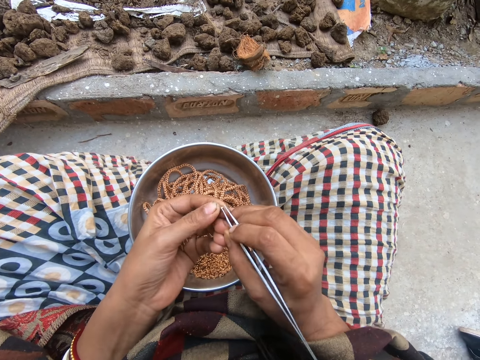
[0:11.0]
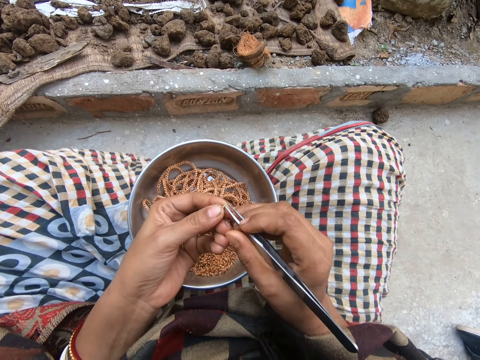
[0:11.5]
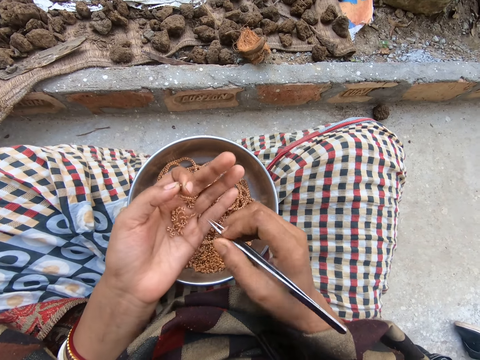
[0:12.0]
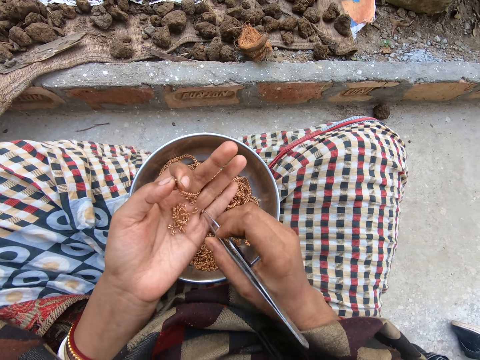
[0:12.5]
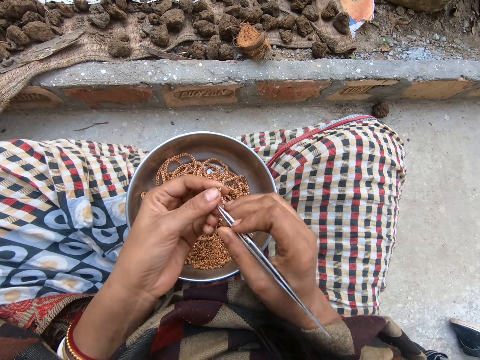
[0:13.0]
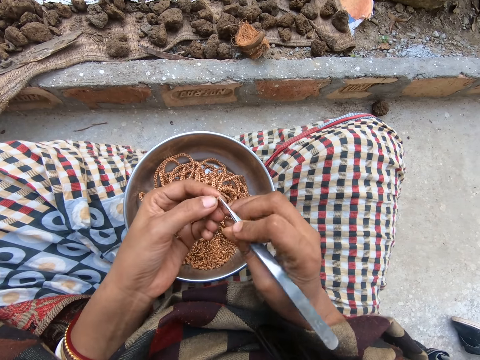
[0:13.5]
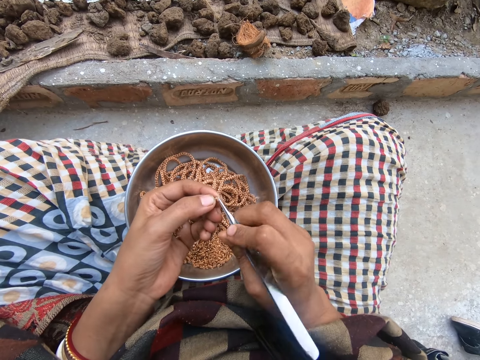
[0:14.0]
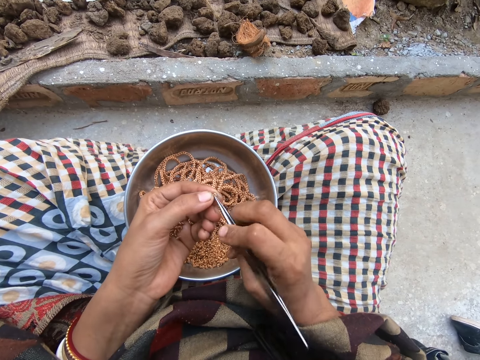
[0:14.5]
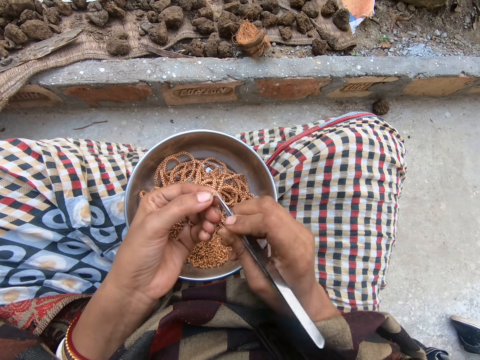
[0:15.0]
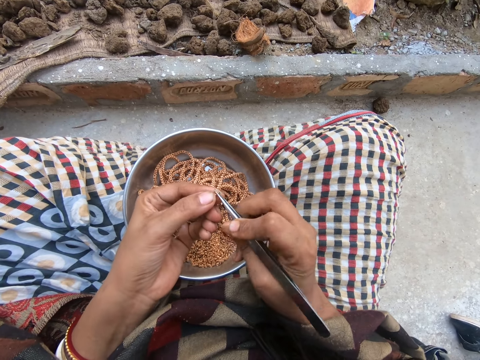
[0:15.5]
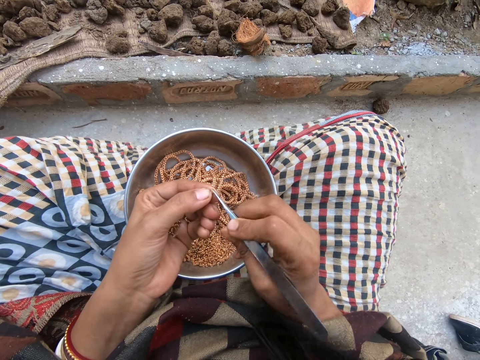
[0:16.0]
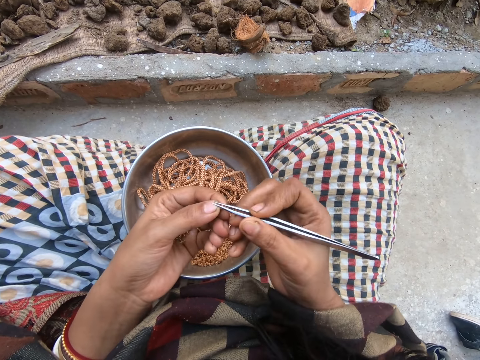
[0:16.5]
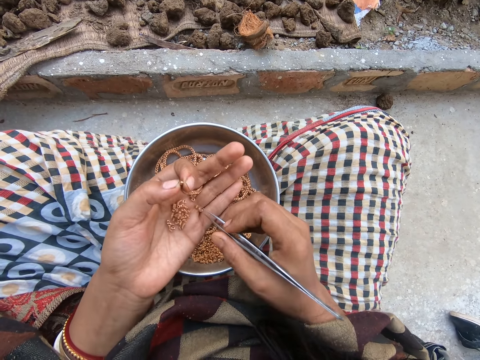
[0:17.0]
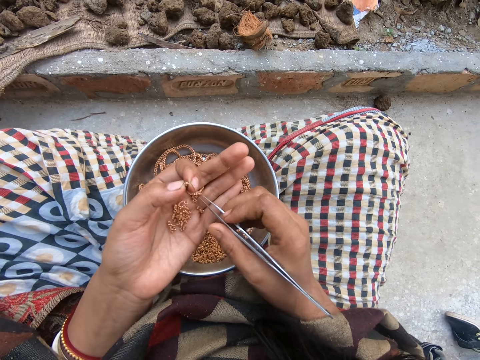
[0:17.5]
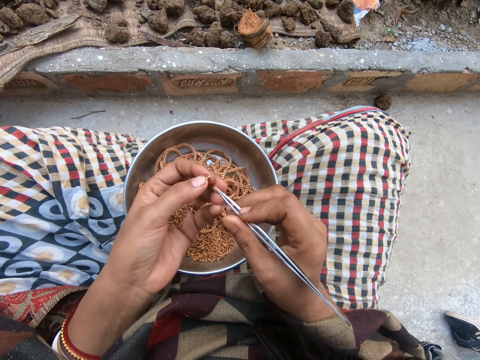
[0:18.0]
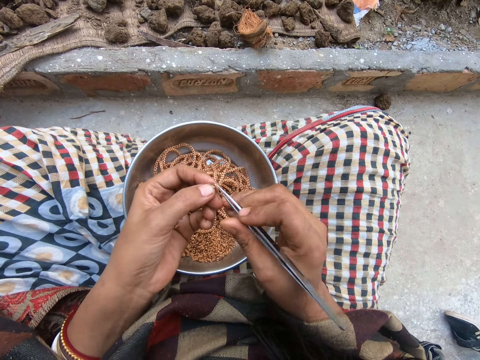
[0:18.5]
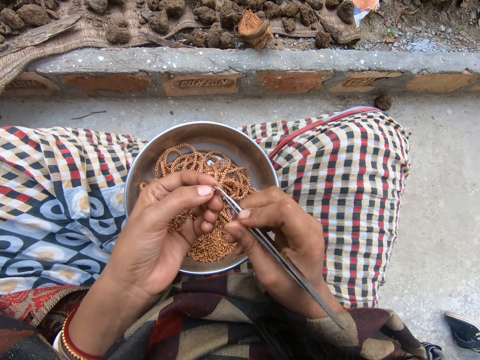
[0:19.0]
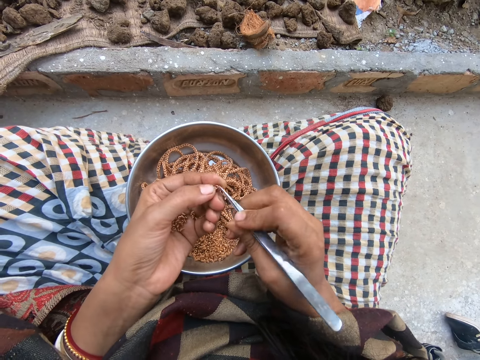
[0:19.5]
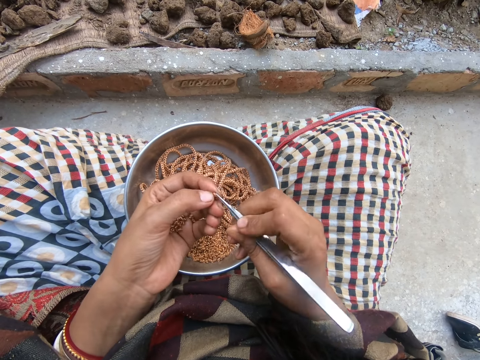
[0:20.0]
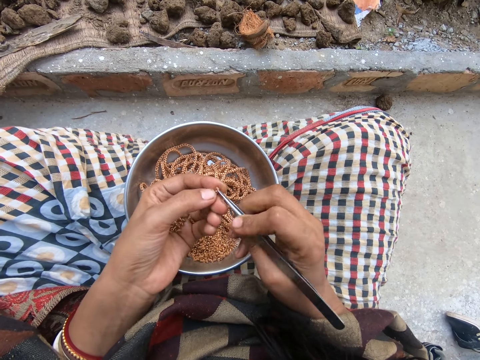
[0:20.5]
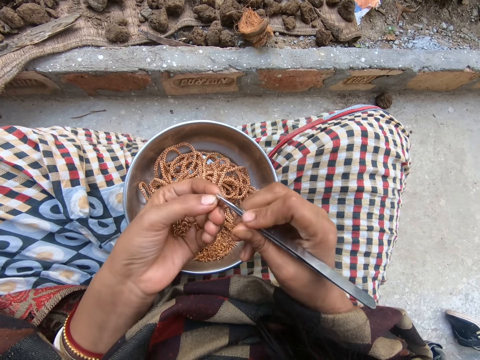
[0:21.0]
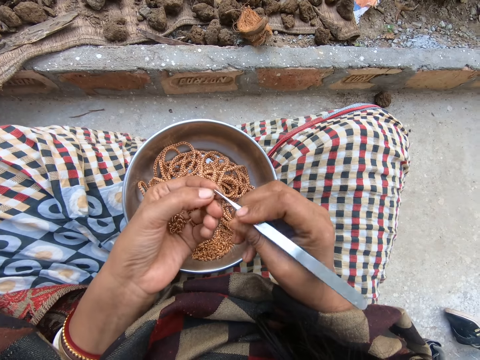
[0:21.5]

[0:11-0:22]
The camera wearer picks a piece of metal from her left hand with the tweezers in her right hand. She holds the piece of metal with her left hand. She joins the piece of metal to the jewelry with the tweezers with her right hand. She picks a piece of metal from her left hand with the tweezers in her right hand. She joins the piece of metal to the jewelry with the tweezers with her right hand.

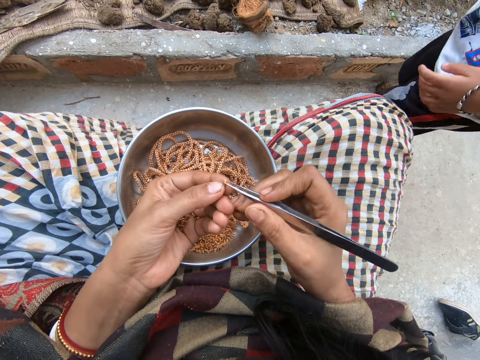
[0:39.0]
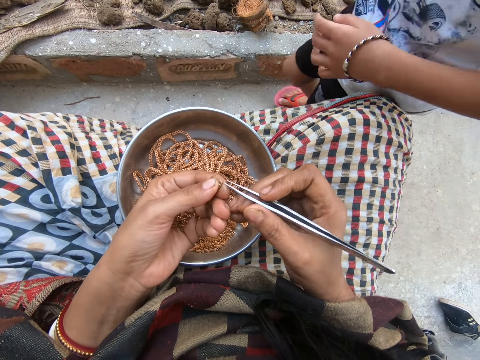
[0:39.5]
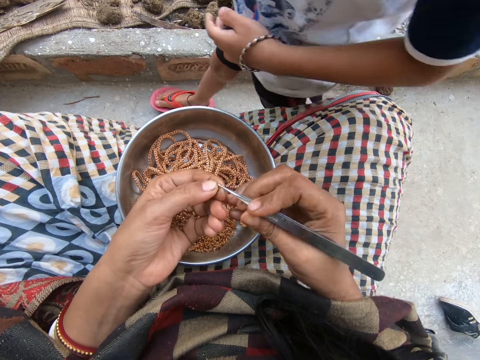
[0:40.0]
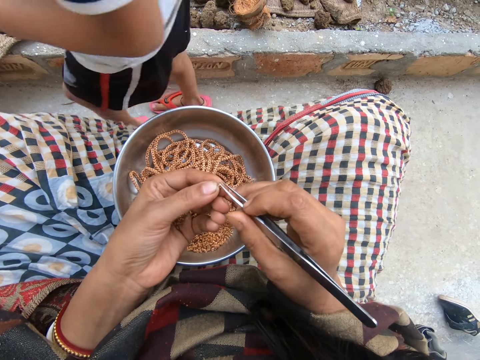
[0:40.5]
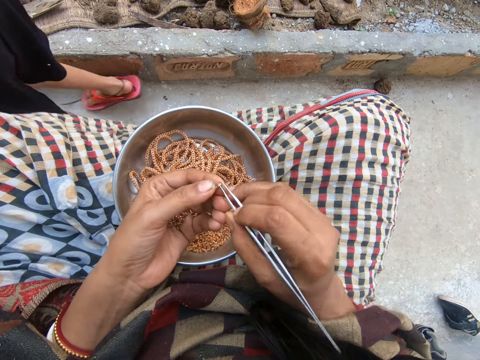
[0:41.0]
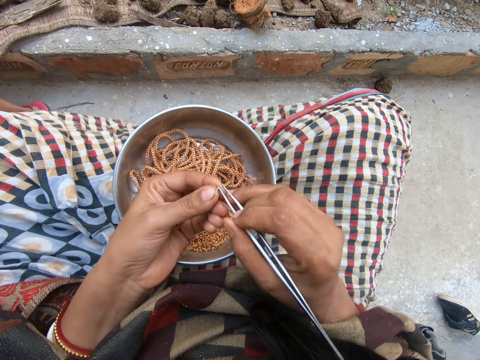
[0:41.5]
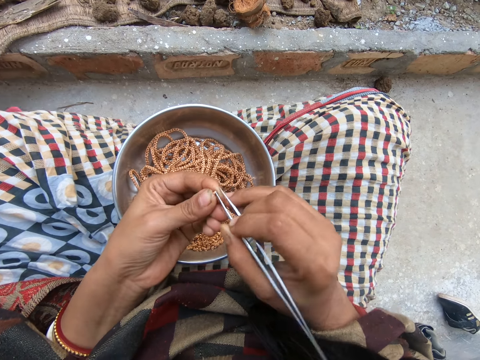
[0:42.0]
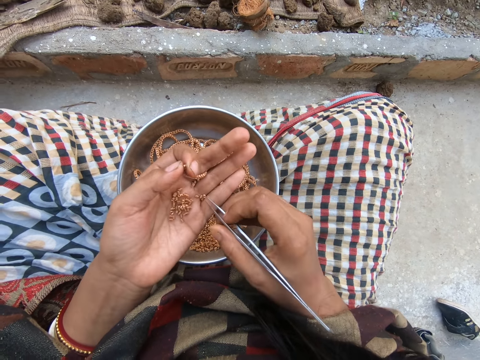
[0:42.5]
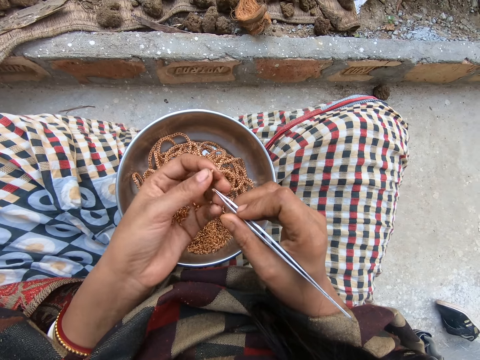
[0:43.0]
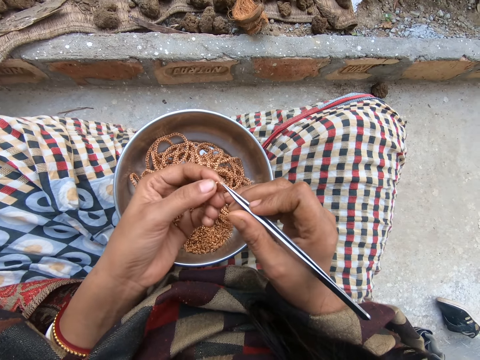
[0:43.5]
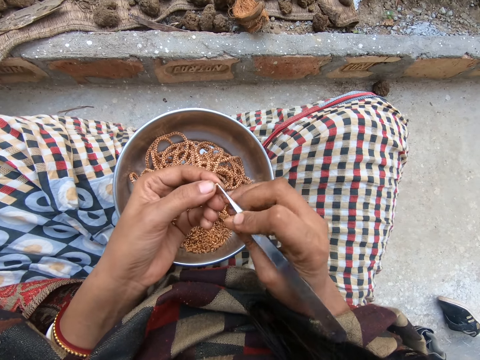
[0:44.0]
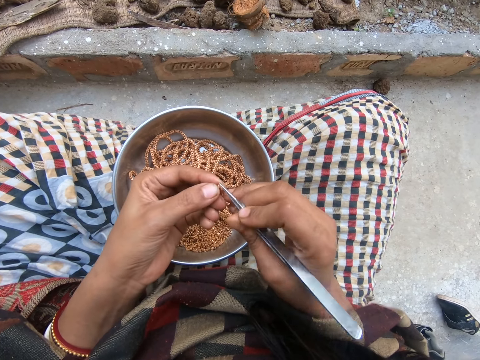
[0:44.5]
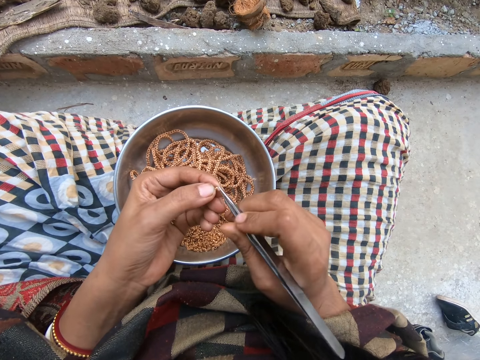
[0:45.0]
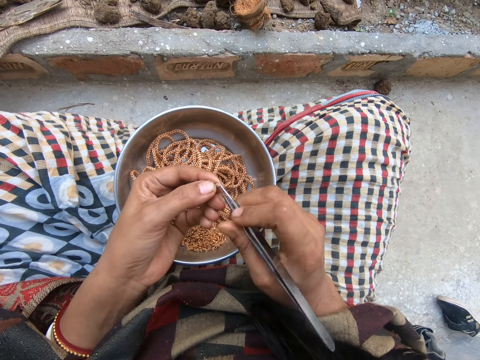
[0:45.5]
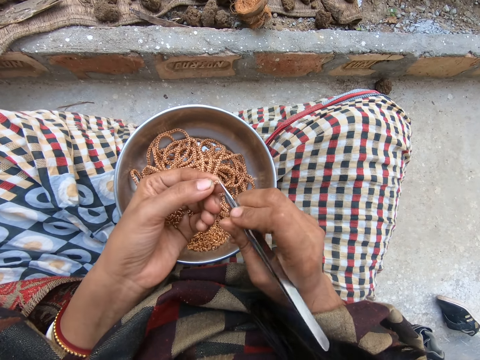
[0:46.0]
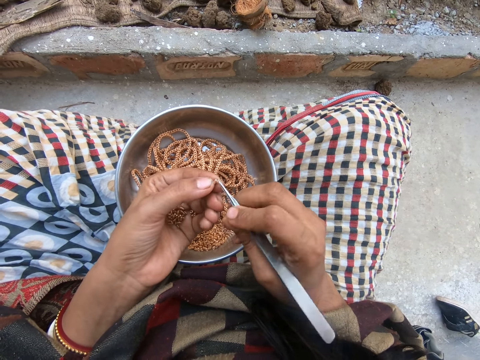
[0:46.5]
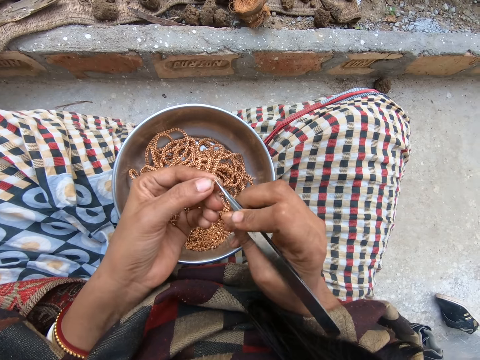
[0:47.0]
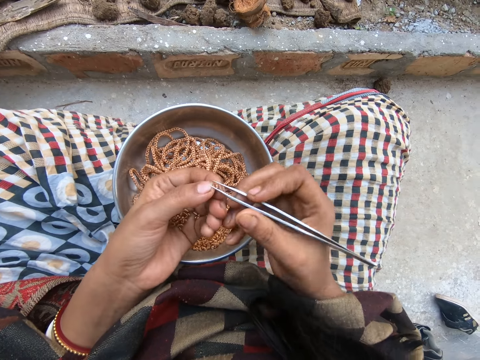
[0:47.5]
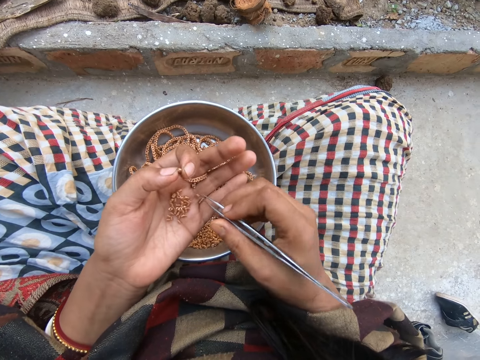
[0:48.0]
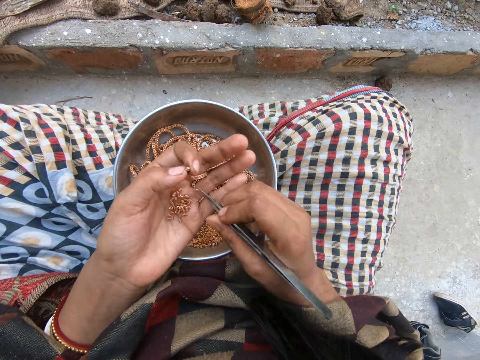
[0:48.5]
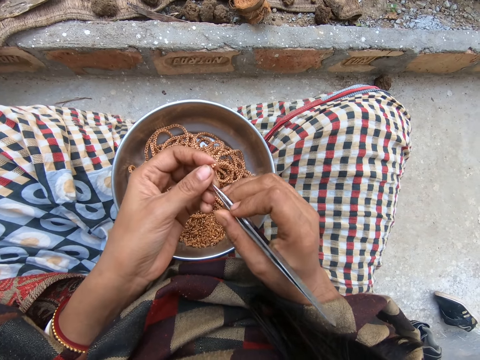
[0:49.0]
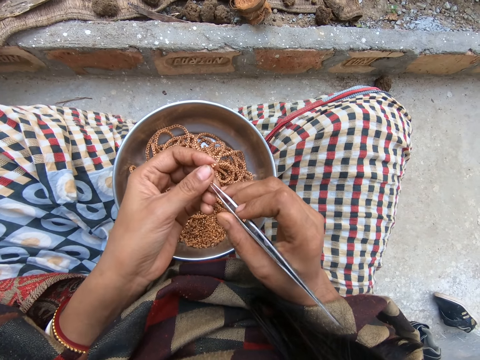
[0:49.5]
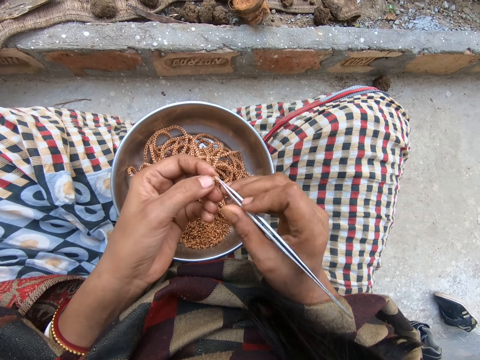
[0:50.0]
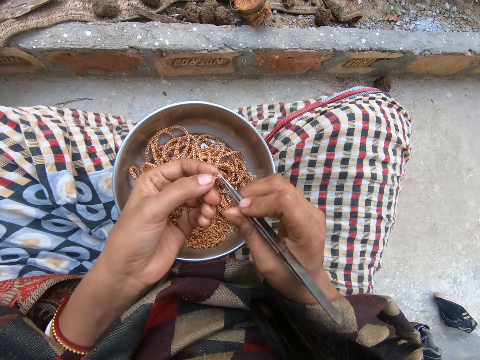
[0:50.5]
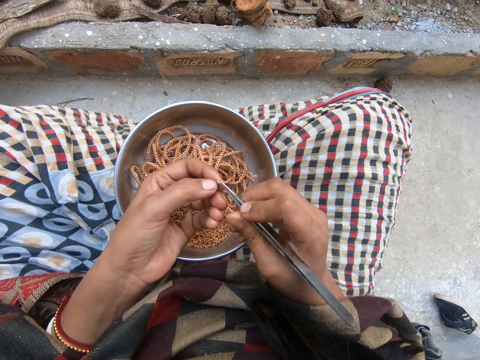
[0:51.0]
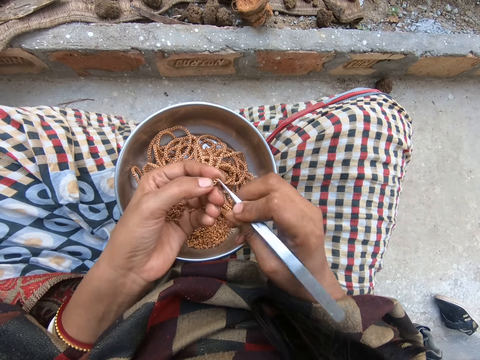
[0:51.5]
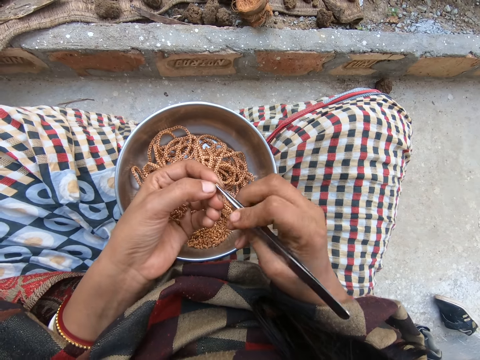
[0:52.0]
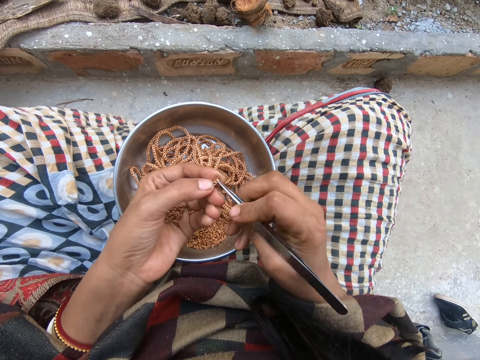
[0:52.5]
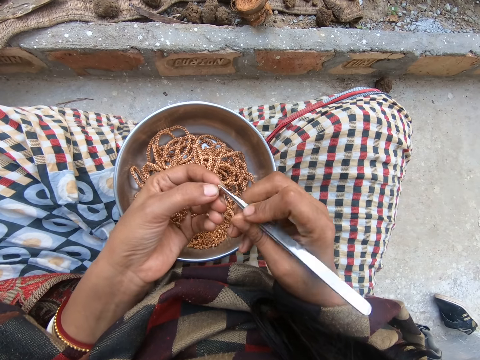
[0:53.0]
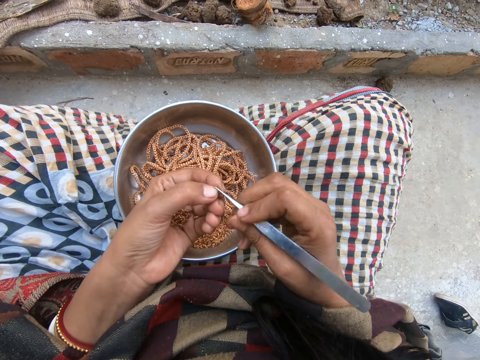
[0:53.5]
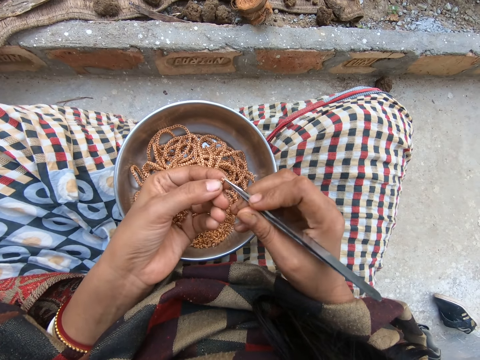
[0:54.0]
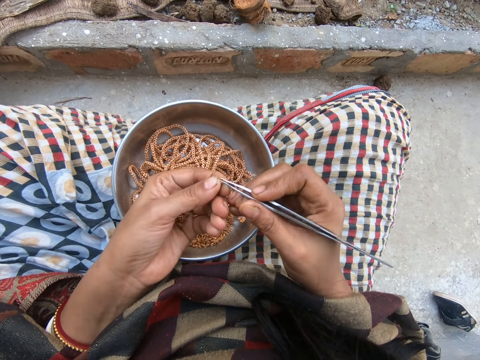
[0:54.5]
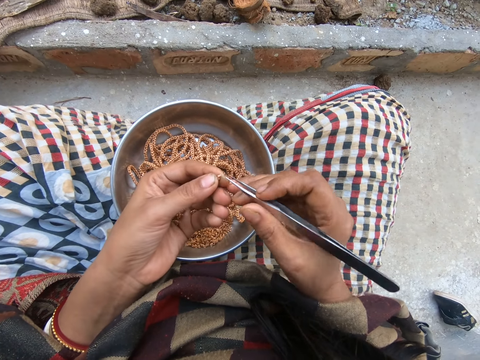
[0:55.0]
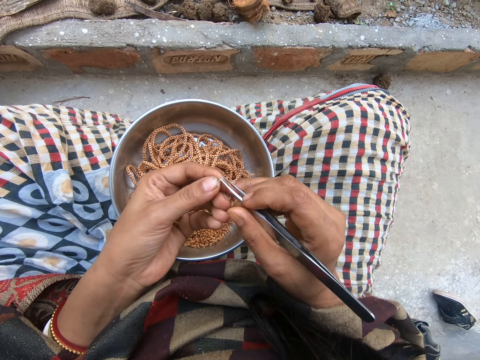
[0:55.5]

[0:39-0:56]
A boy walks back. The camera wearer fixes a bead to the others. She picks a piece of metal from her left hand with the tweezers in her right hand. She holds the piece of metal with her left hand. She joins the piece of metal to the jewelry with the tweezers with her right hand. She picks a piece of metal from her left hand with the tweezers in her right hand. She holds the piece of metal with her left hand. She joins the piece of metal to the jewelry with the tweezers with her right hand.
